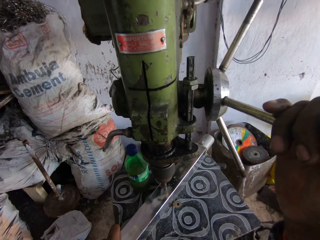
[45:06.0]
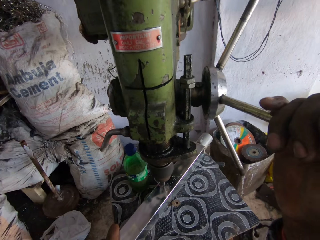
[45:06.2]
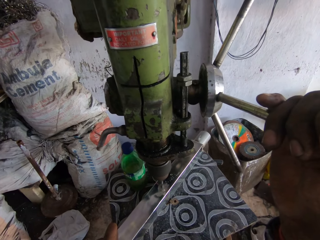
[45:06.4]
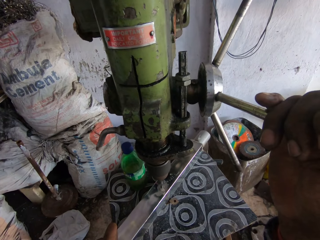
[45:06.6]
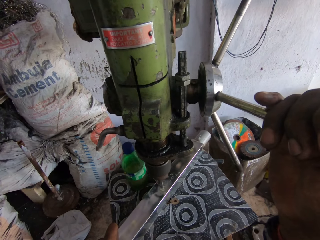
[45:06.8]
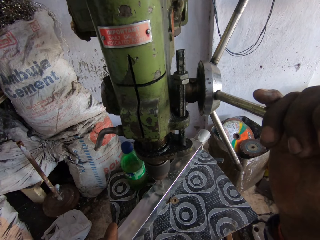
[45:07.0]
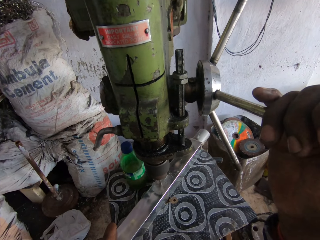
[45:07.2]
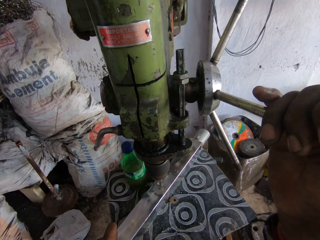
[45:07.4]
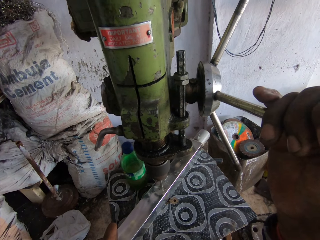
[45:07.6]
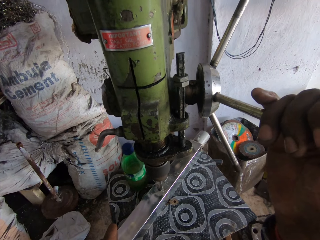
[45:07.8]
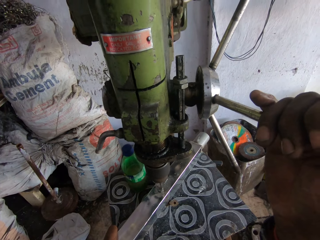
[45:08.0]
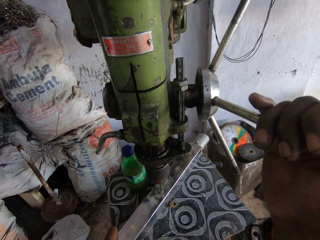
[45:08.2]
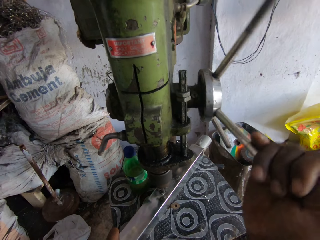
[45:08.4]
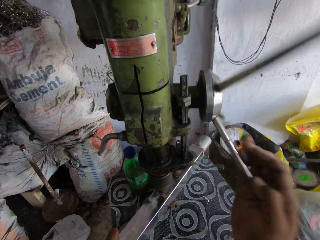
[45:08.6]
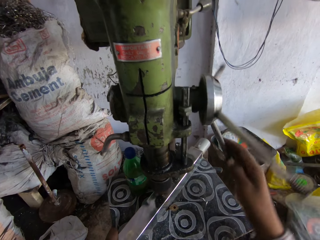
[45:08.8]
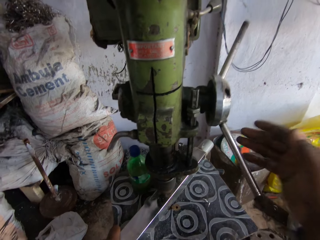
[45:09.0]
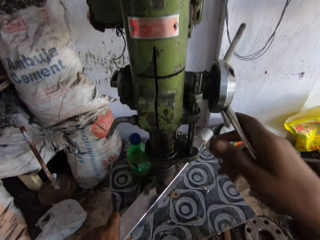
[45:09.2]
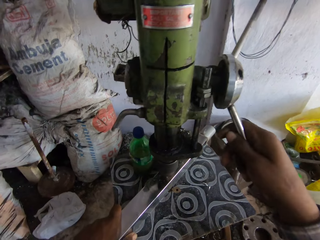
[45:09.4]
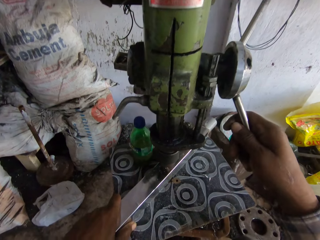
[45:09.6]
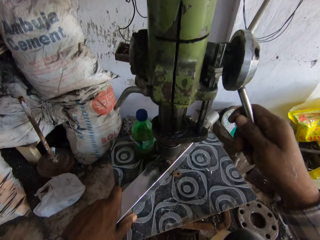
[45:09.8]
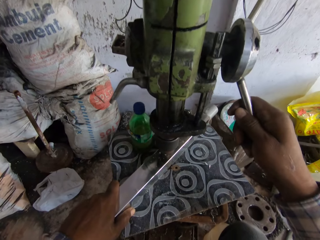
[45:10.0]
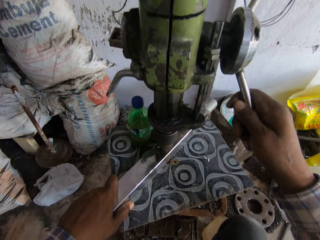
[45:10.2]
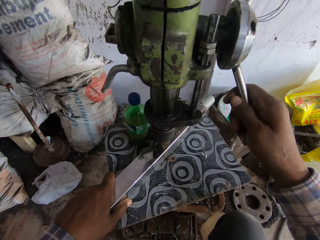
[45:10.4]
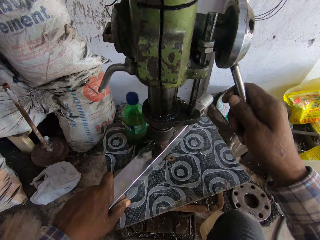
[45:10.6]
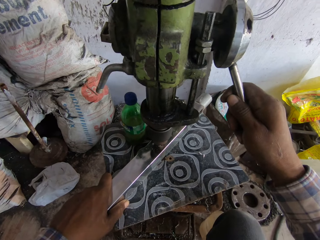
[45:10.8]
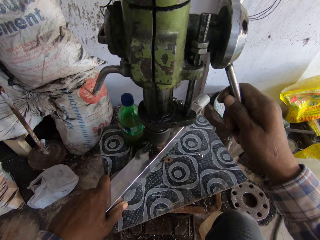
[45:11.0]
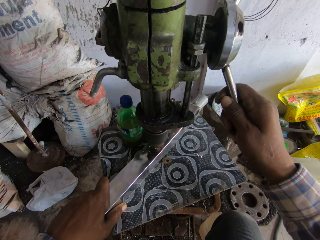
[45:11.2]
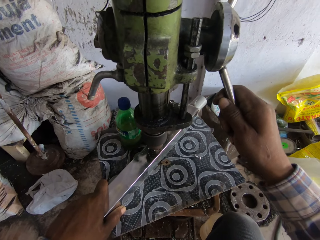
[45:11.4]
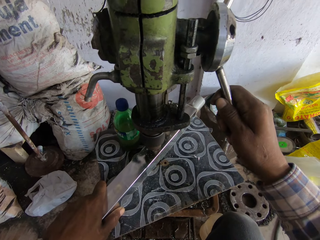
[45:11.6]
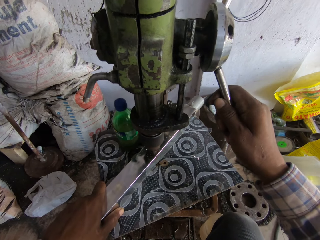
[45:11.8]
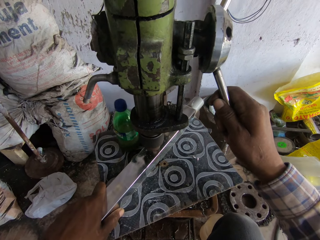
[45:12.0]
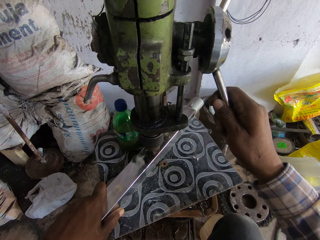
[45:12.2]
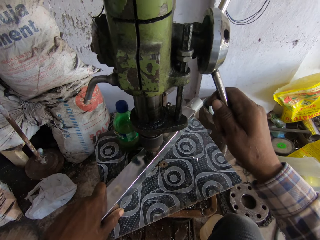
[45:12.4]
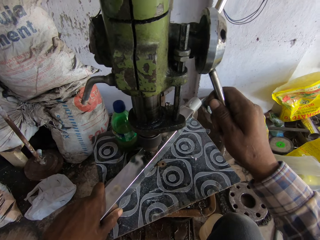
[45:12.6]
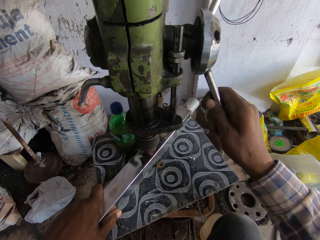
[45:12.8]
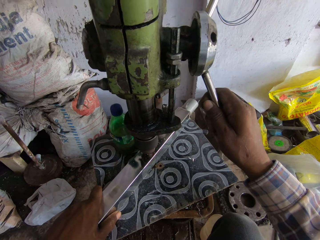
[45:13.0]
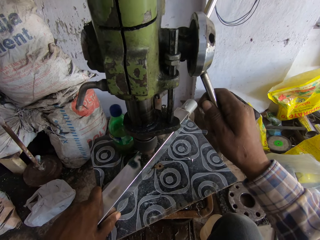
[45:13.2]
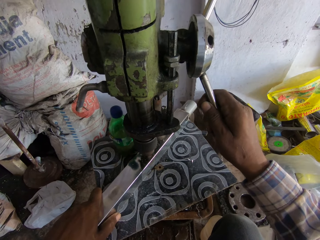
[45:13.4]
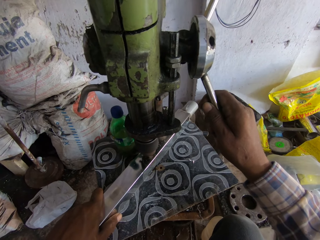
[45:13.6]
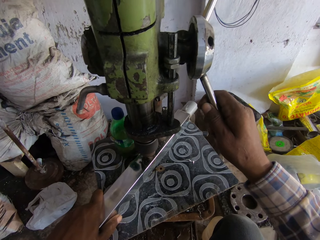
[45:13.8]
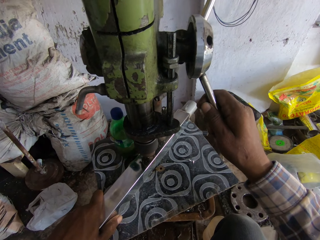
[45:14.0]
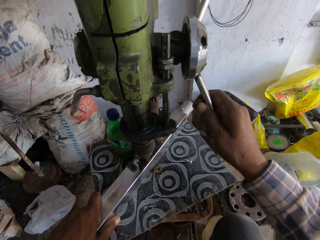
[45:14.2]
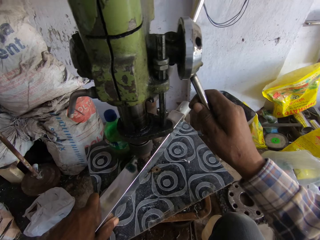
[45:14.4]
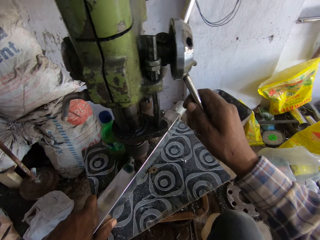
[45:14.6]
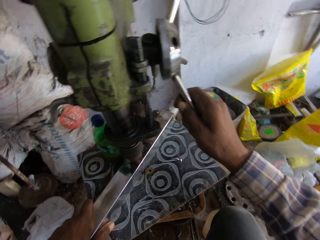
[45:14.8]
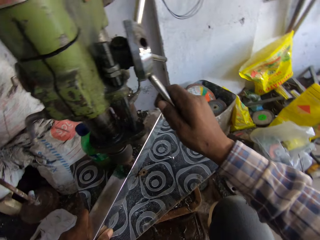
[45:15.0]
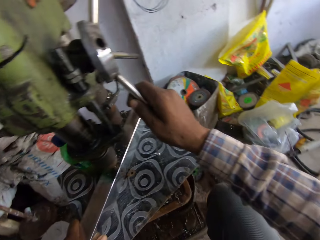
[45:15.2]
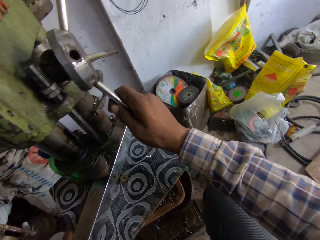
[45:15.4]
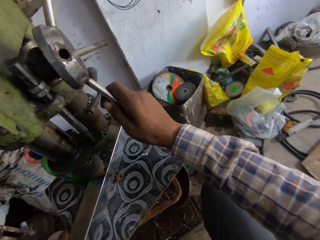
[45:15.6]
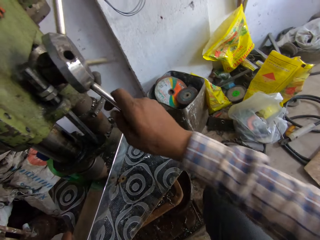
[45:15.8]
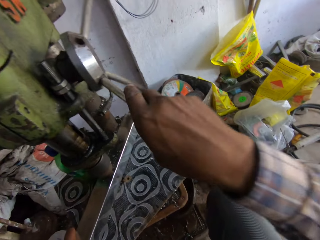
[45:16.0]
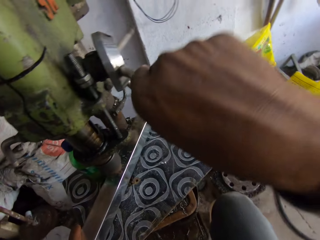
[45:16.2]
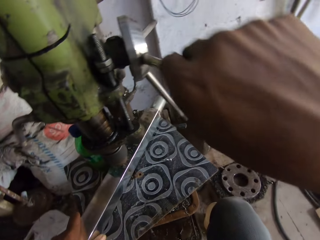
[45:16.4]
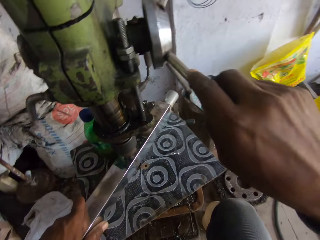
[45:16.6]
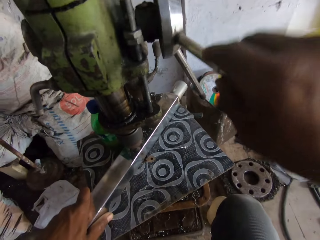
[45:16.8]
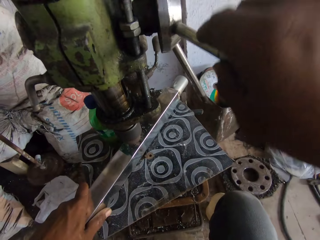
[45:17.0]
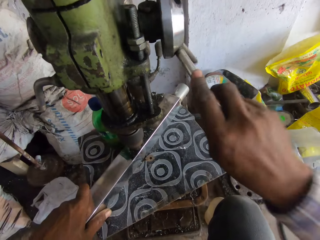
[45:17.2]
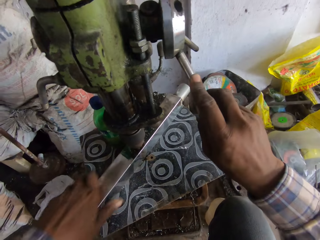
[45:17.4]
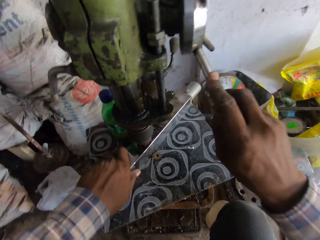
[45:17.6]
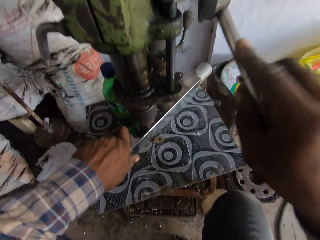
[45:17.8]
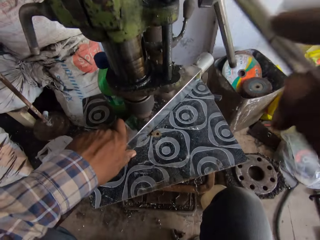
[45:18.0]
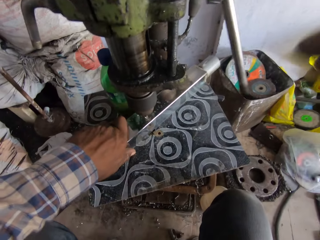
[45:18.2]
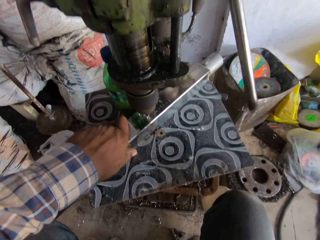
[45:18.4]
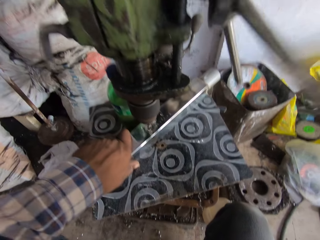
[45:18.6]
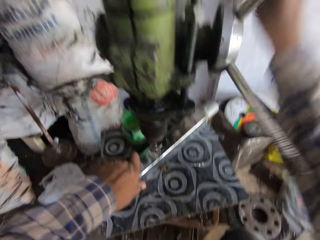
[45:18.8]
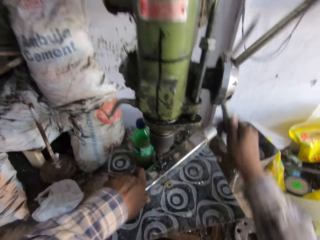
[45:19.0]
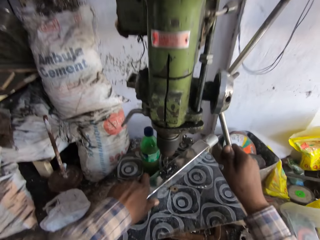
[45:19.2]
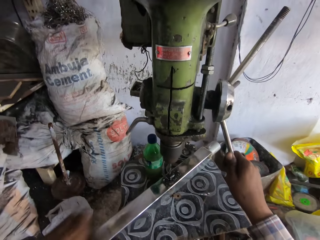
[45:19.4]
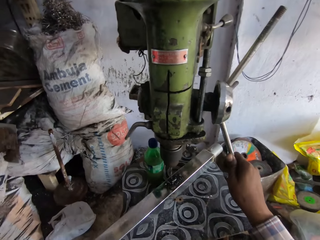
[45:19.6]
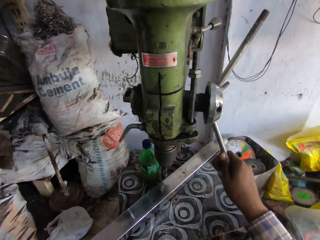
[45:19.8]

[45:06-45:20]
The camera wearer drills a hole on the steel rod. They exert pressure on the drill press handle with the right hand. They rotate the drill press handle with the right hand. They drill a hole on the steel rod. They move the metal on the drilling machine. They move the hand on the metal.

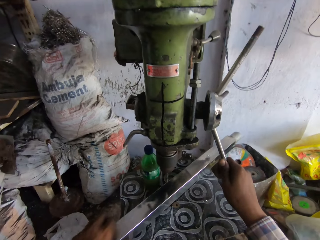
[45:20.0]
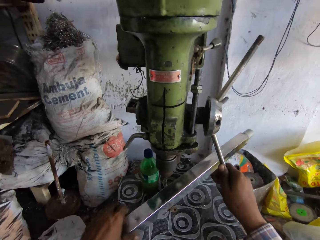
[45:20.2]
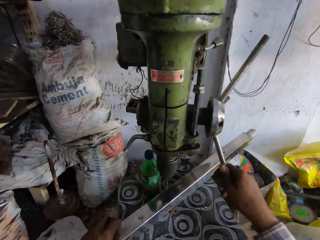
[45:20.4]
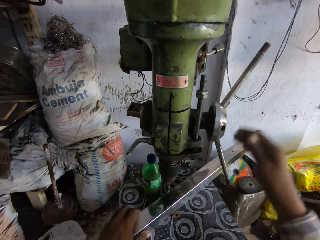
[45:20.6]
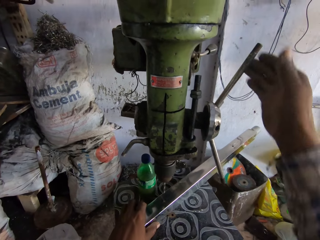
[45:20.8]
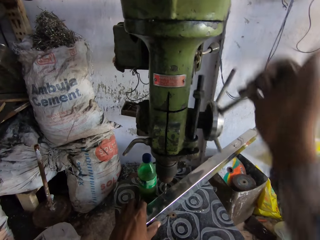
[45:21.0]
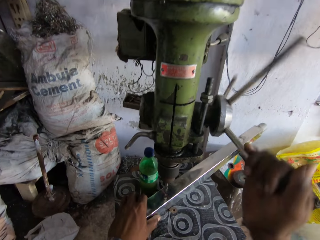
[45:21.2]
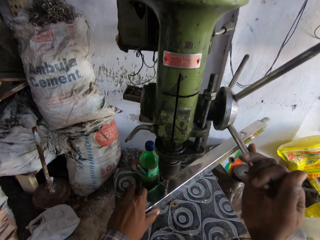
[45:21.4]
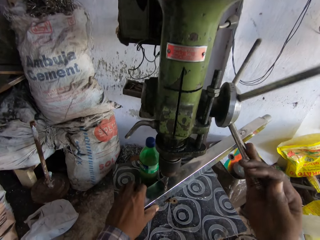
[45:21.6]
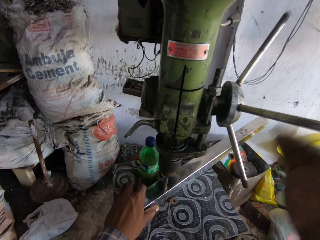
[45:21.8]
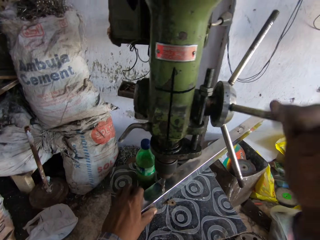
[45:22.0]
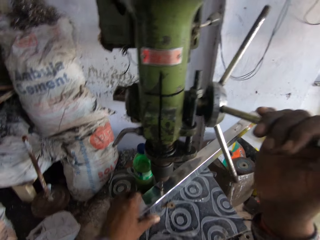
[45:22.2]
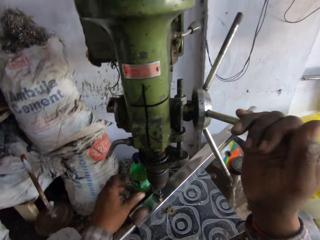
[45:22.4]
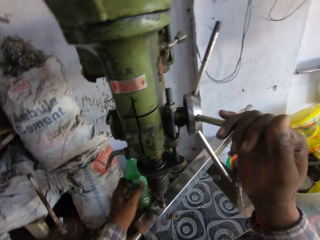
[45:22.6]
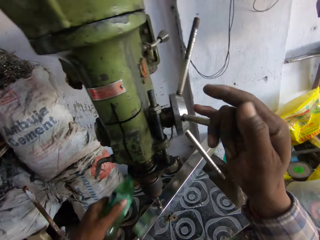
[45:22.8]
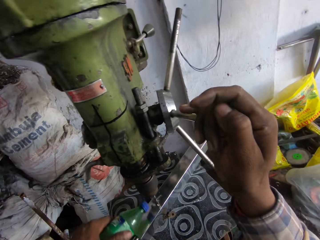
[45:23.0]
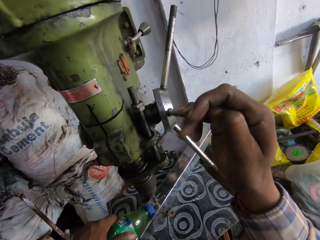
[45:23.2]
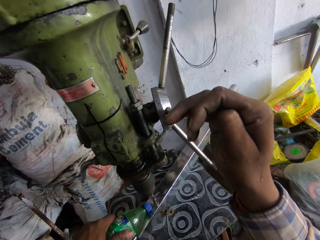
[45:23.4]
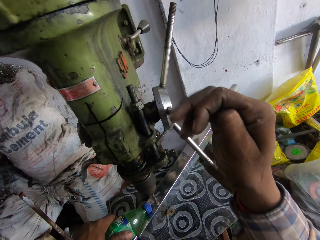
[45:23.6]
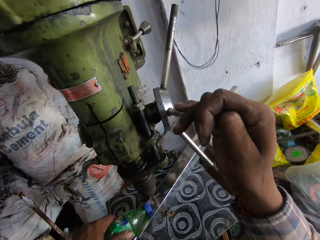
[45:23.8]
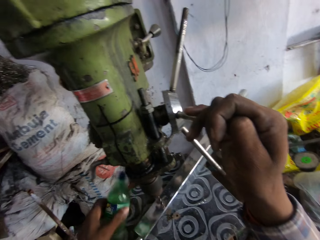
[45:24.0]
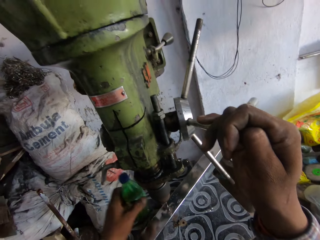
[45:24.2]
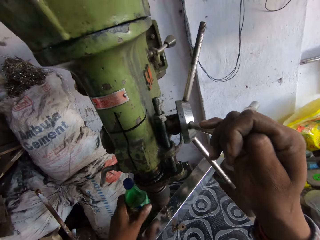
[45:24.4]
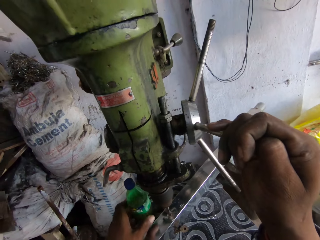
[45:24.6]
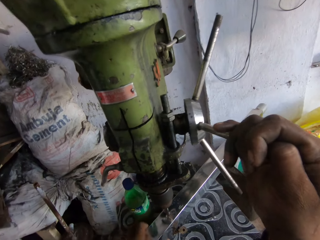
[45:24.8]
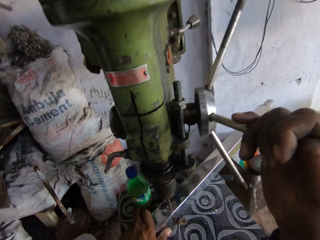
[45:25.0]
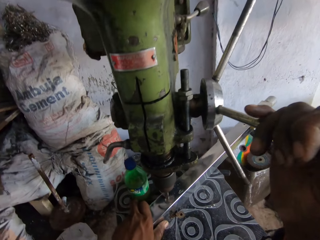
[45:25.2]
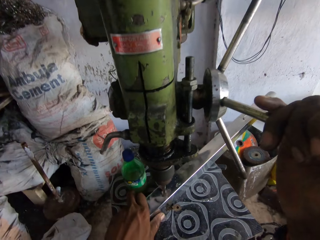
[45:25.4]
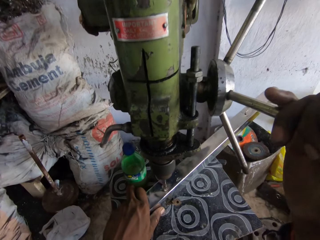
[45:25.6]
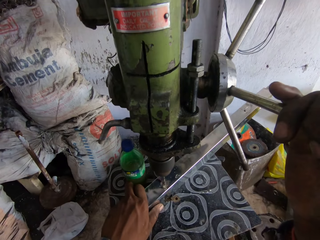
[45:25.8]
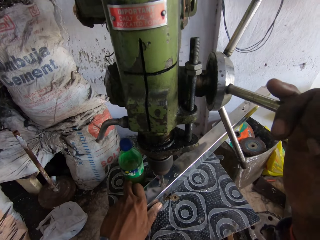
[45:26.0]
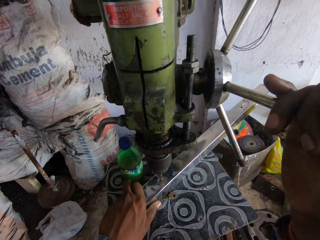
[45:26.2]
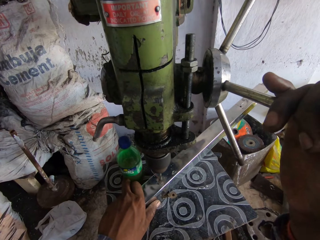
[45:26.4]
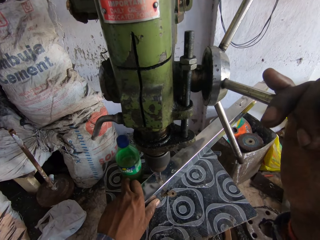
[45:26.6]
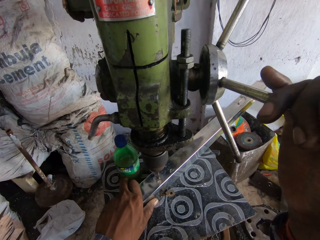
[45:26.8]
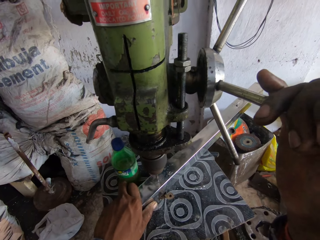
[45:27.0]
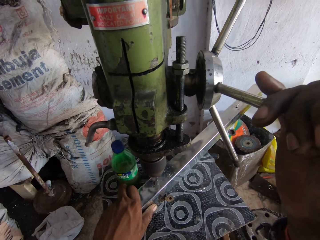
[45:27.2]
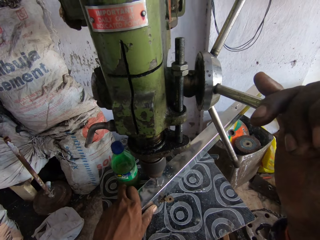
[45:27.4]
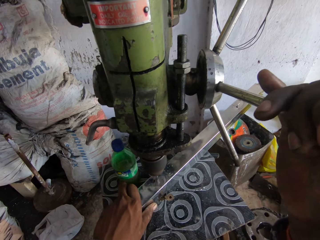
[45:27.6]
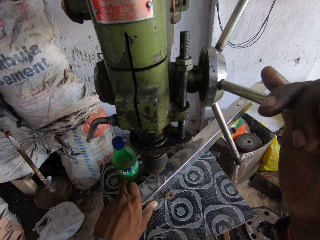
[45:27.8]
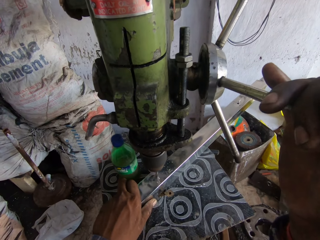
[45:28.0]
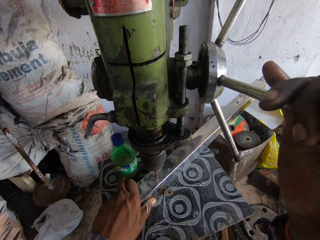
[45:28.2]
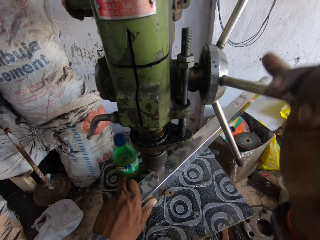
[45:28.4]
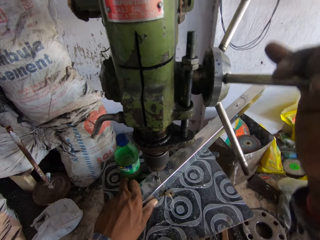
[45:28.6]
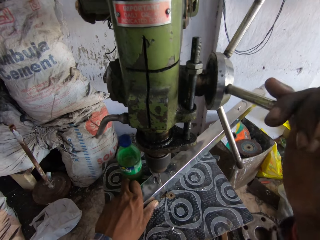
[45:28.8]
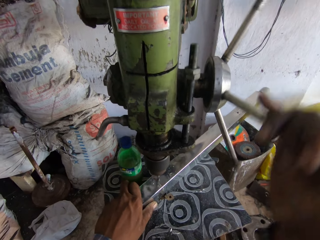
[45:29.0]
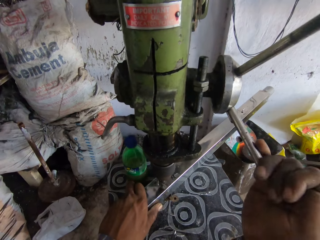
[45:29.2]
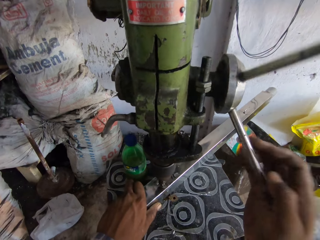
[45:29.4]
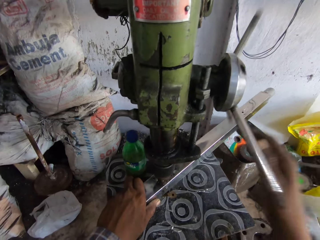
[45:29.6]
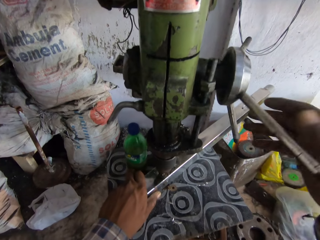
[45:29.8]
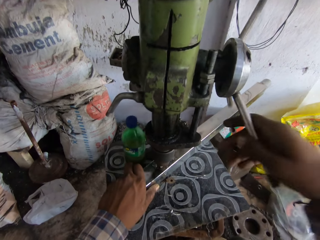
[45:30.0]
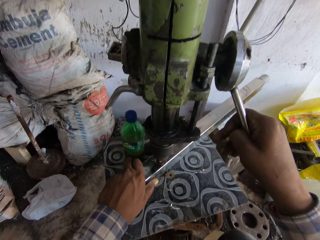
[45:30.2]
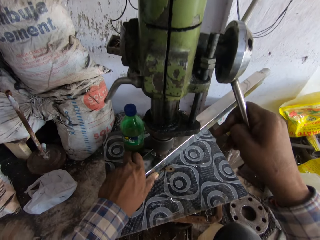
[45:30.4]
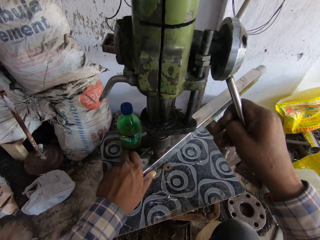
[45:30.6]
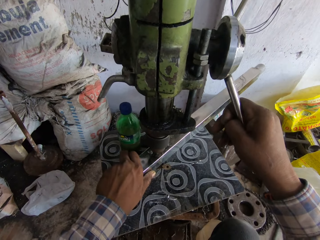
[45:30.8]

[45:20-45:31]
The camera wearer adjusts the metal on the table. They move the metal on the drilling machine. They grind the metal or steel with the steel grinder. They pick up the bottle of oil. They put the oil on the metal. They put the bottle of oil aside. They hold the metal. They grind the steel with the steel grinder. They drill the metal.
